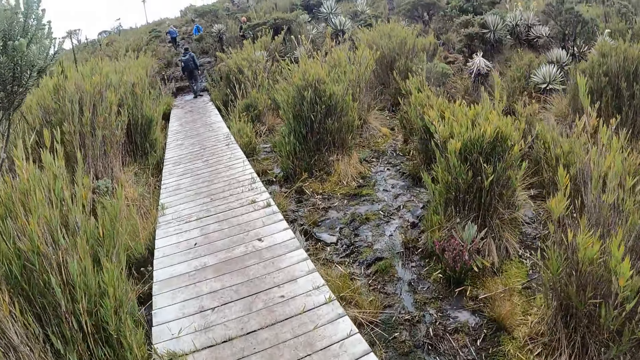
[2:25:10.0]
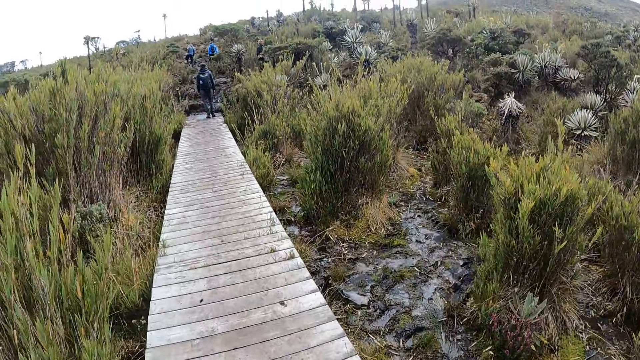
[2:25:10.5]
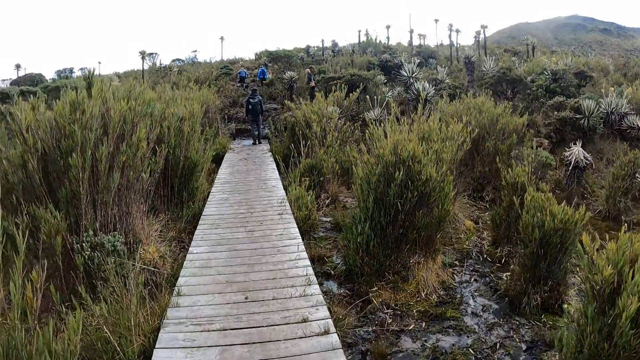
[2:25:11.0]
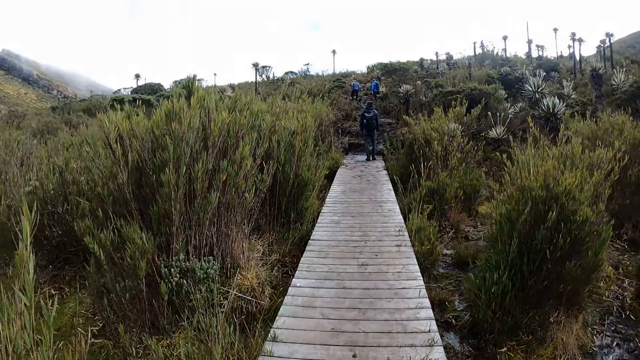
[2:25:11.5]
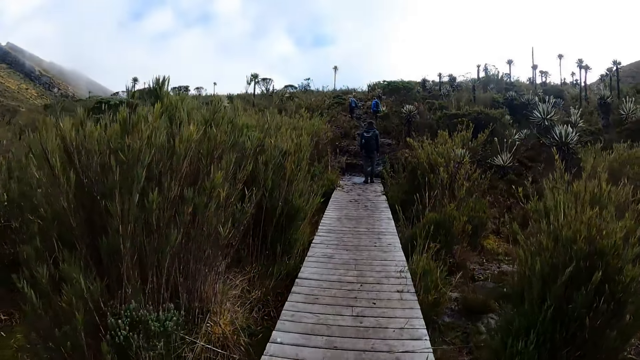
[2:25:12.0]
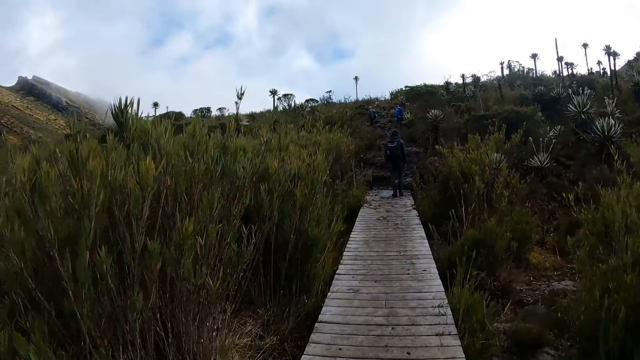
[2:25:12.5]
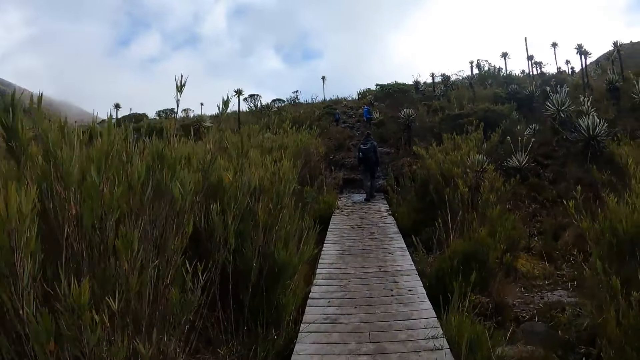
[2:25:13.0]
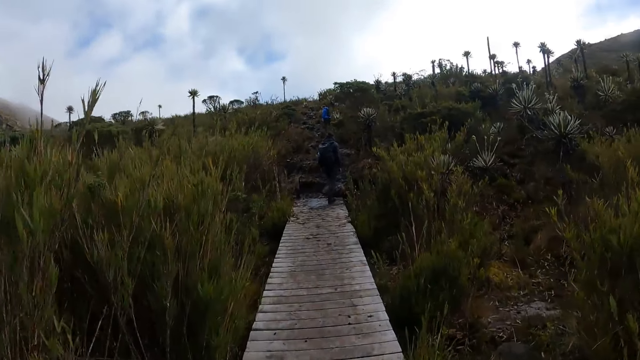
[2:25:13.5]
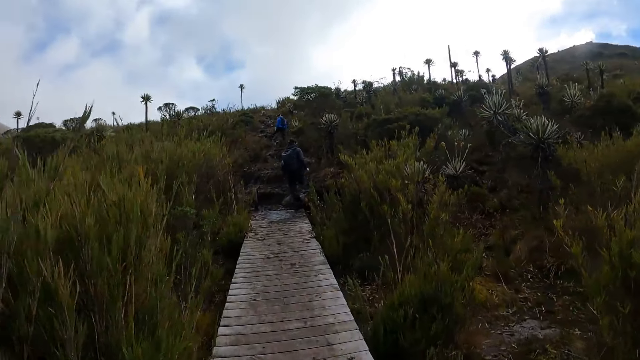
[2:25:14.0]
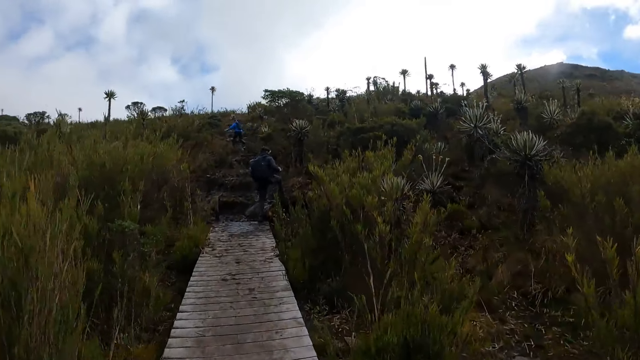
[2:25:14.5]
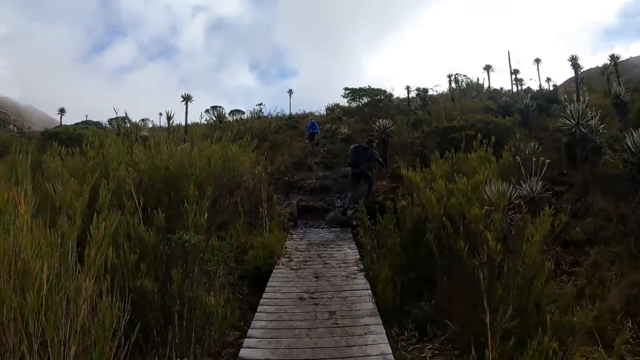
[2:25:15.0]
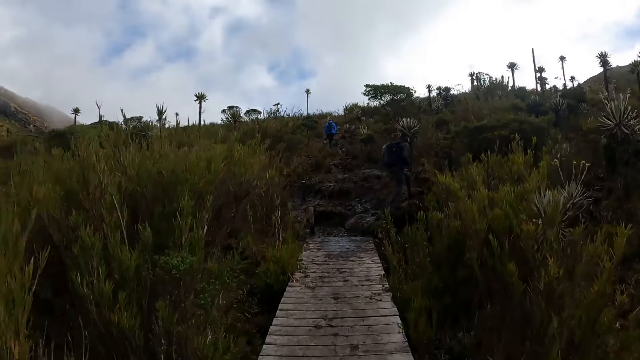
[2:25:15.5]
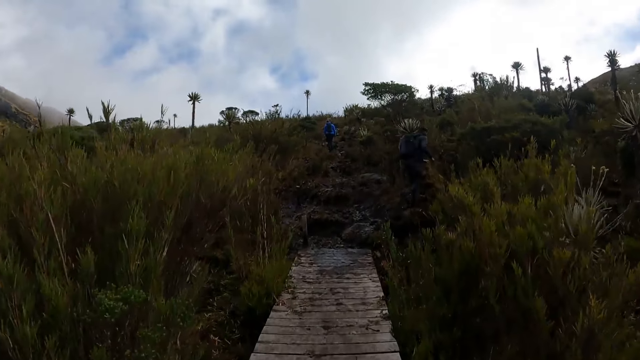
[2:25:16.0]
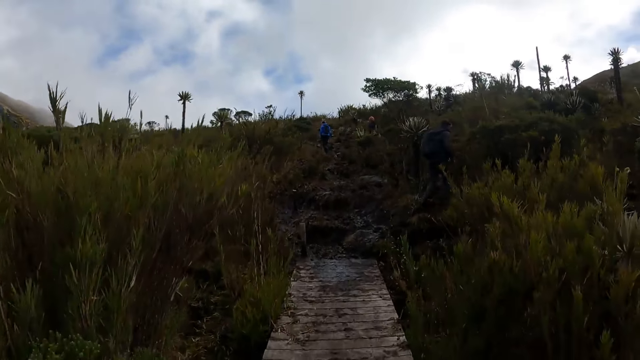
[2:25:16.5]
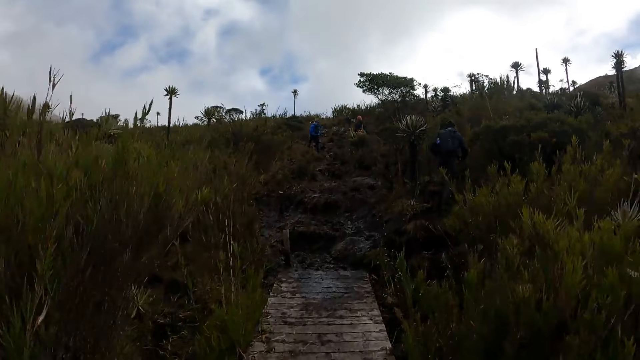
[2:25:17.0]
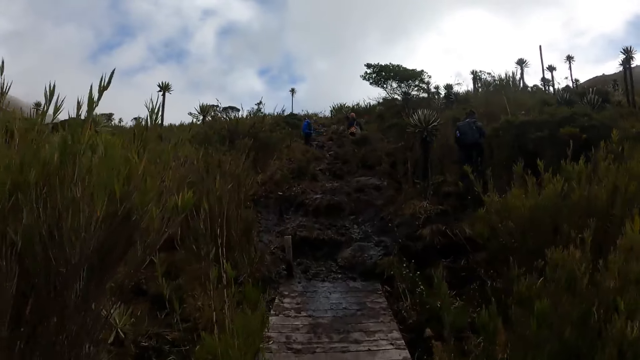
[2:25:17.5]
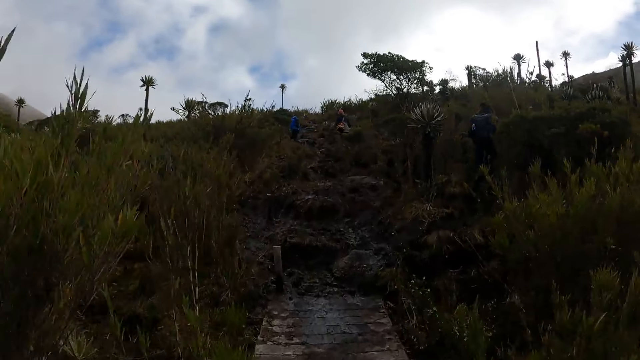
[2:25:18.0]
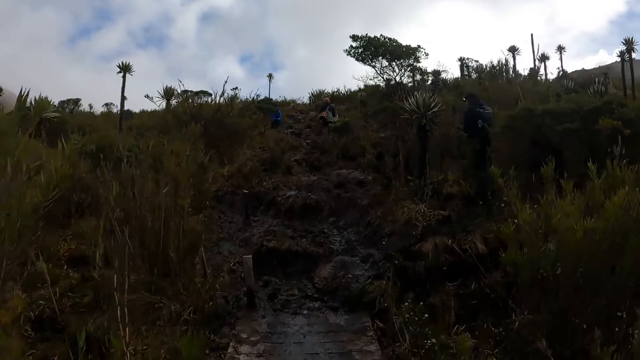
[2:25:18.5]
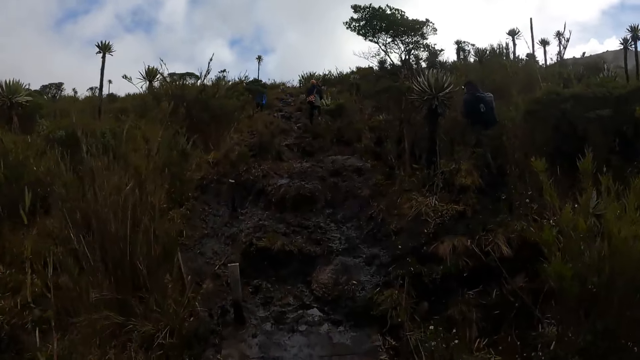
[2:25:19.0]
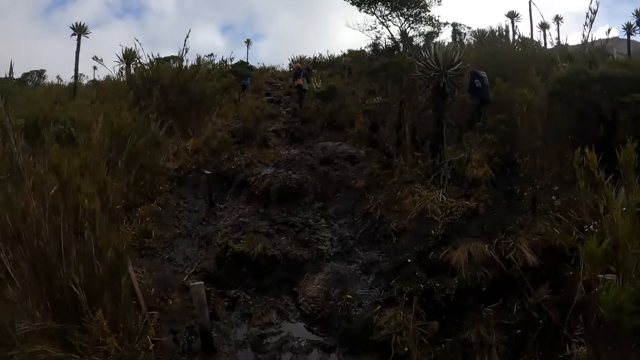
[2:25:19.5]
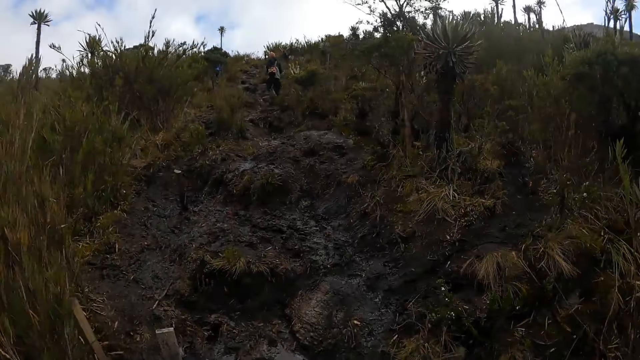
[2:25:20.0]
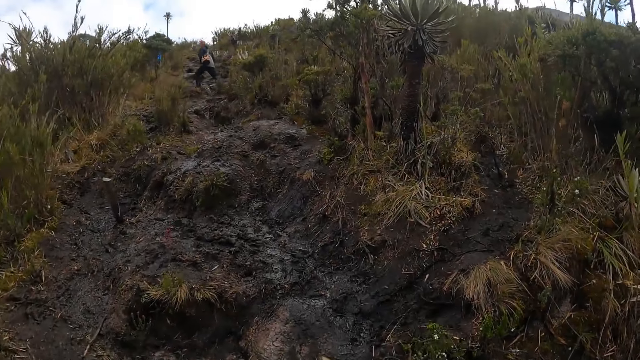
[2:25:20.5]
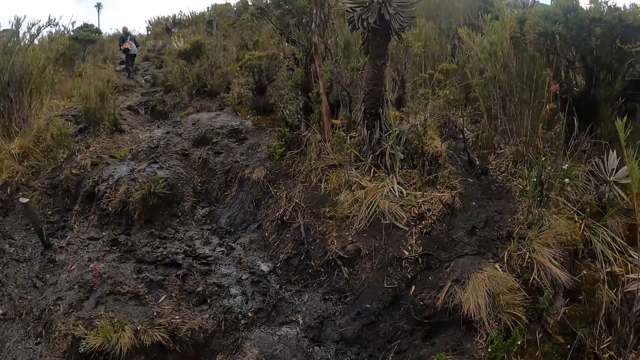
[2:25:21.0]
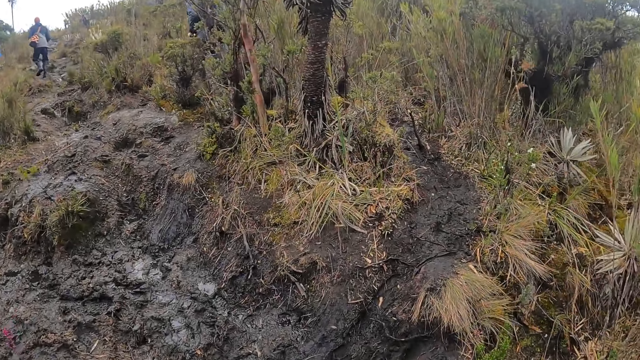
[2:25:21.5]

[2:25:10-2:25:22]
The camera wearer puts a hand down.

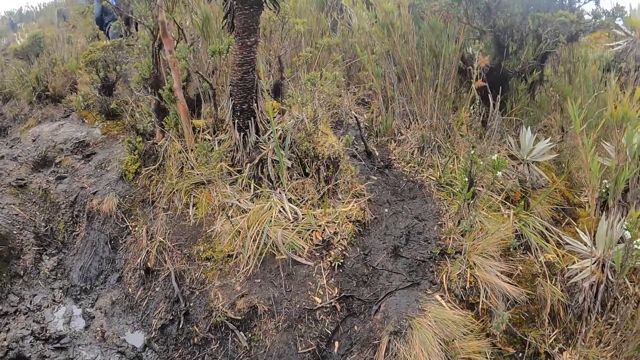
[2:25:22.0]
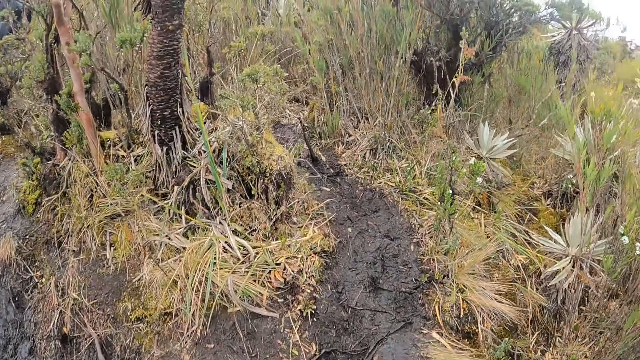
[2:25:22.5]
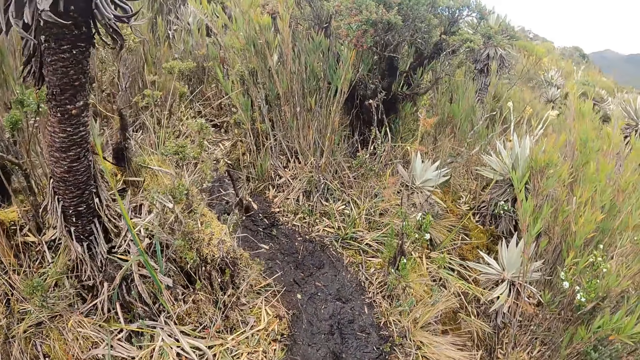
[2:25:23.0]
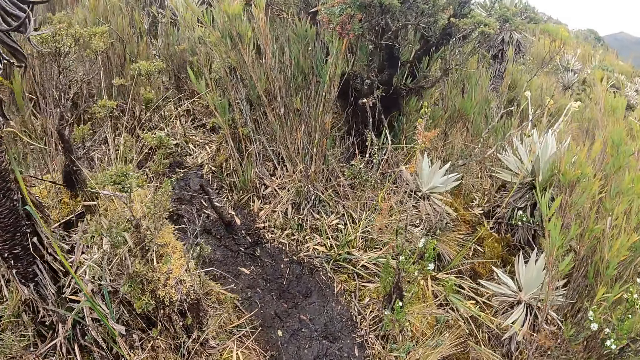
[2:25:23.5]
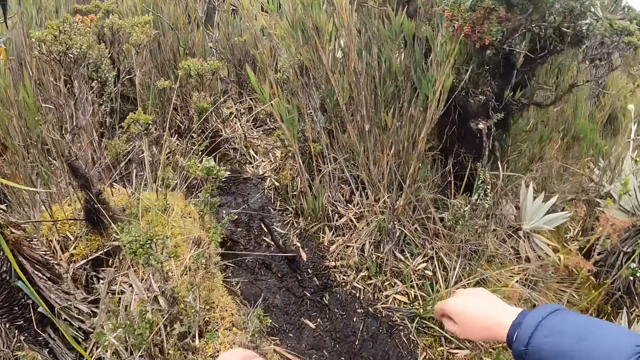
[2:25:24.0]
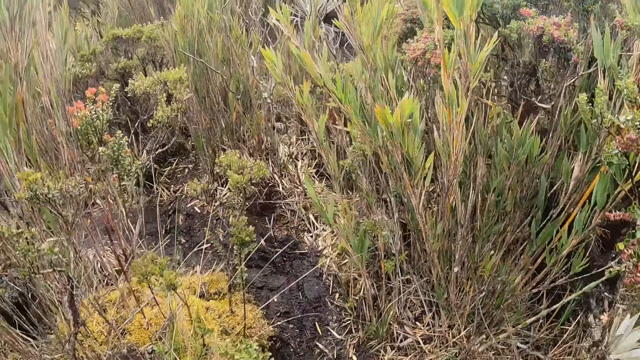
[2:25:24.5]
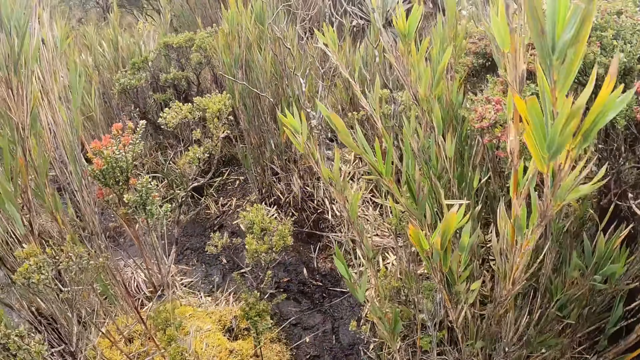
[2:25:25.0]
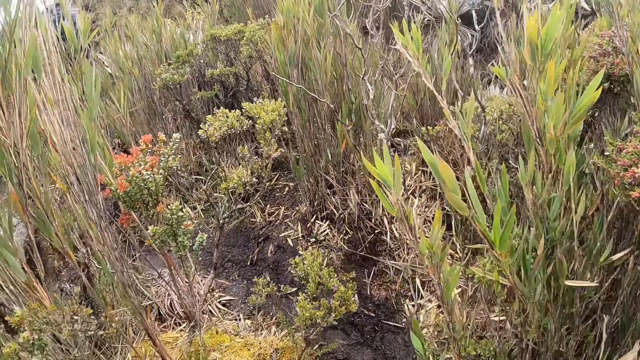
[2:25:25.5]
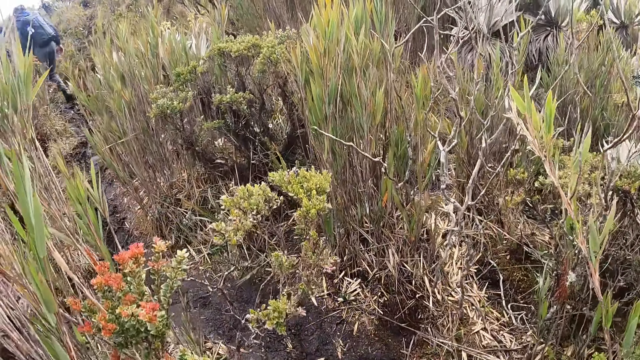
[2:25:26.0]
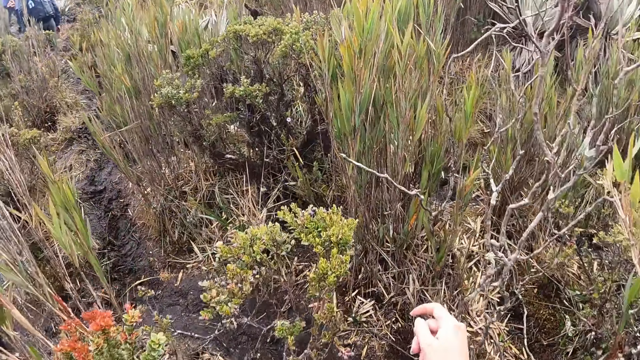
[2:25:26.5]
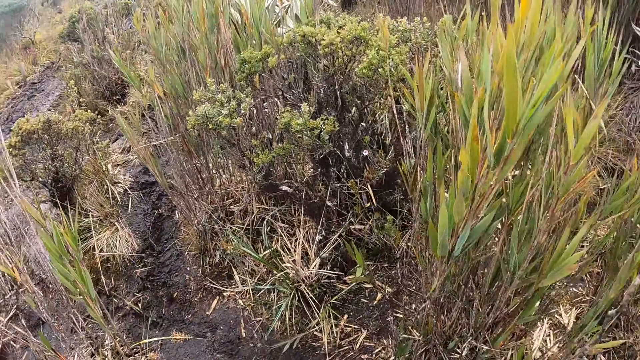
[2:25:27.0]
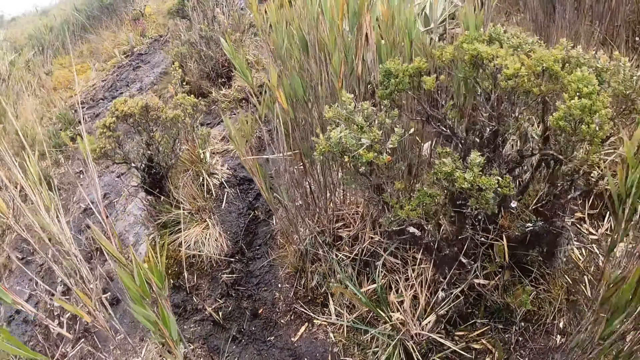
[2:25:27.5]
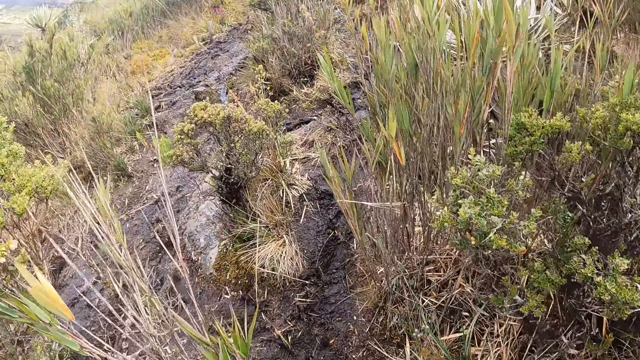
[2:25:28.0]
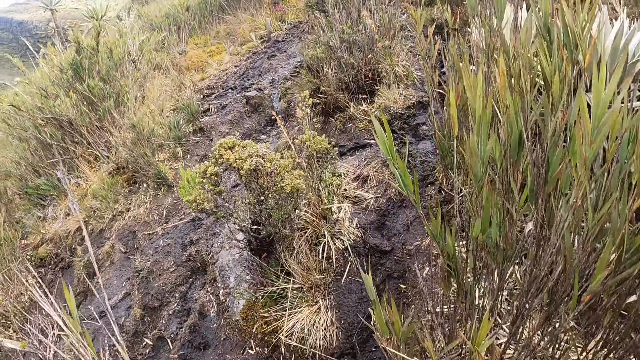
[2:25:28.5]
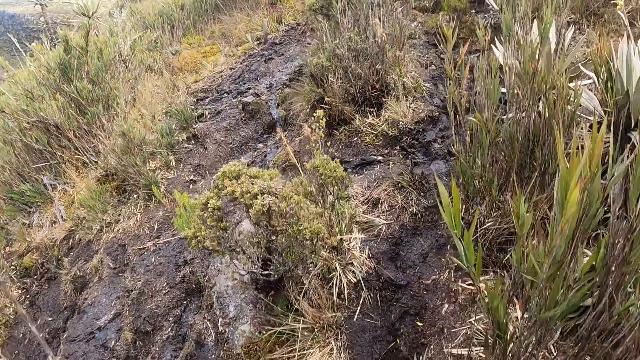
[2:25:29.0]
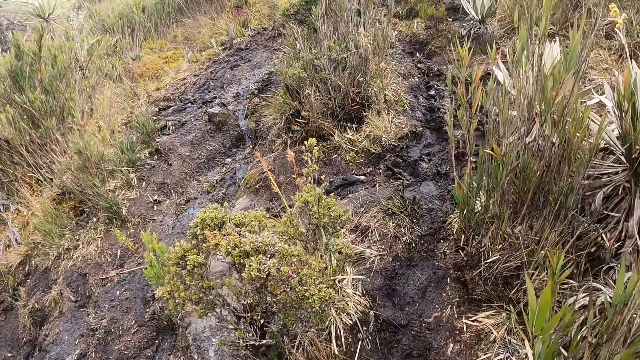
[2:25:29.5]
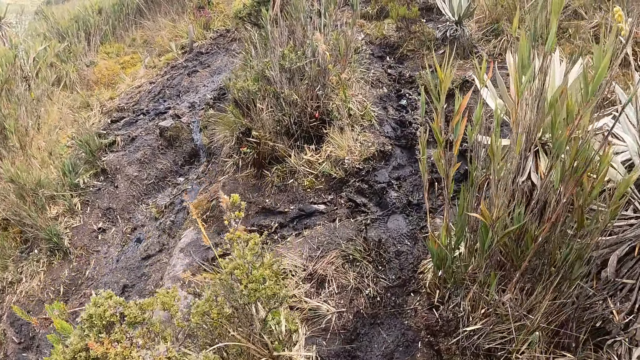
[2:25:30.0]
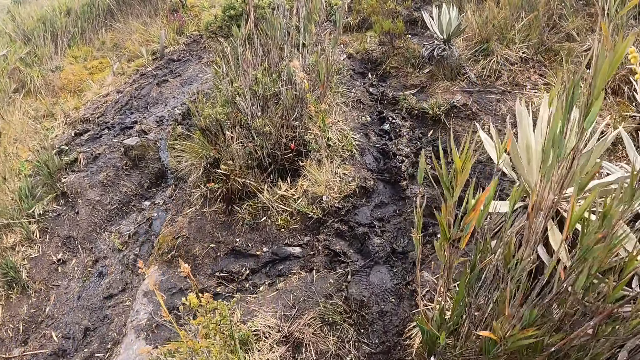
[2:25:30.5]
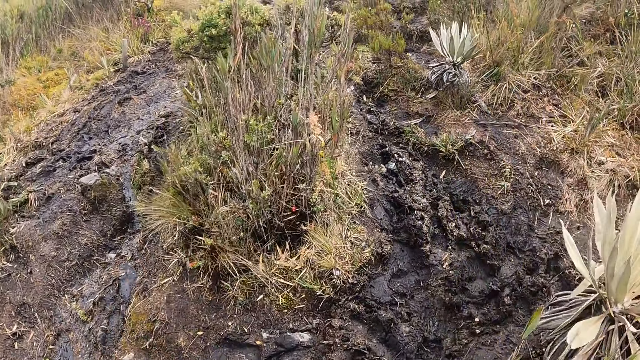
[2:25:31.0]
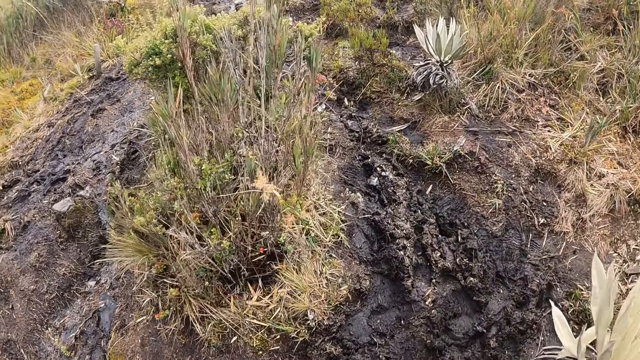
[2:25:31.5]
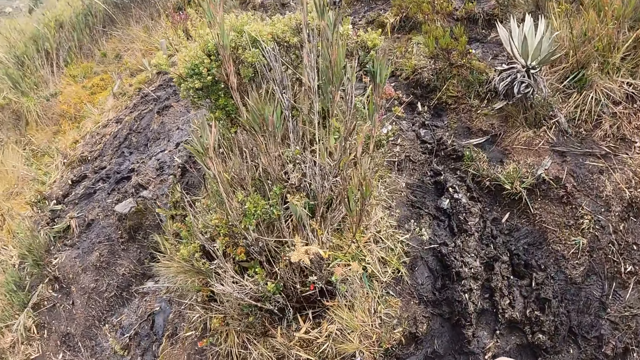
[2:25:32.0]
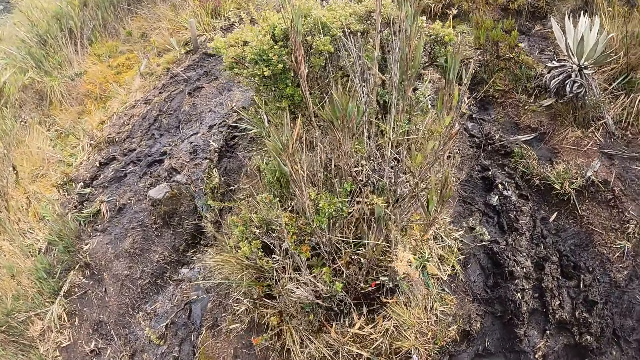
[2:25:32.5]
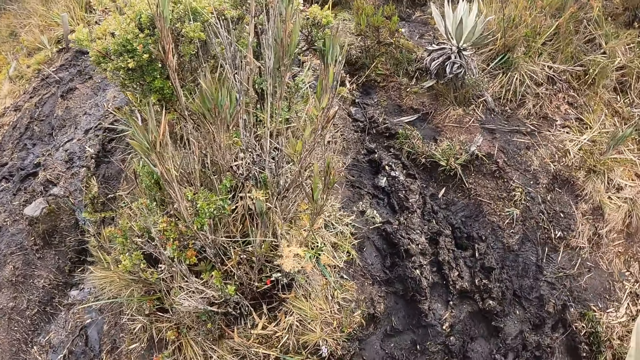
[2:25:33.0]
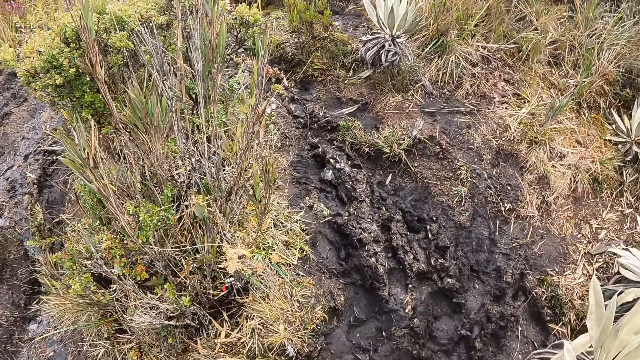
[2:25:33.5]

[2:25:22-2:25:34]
The camera wearer moves the hands.
